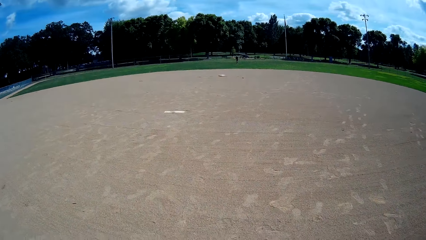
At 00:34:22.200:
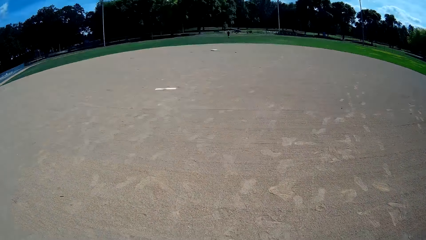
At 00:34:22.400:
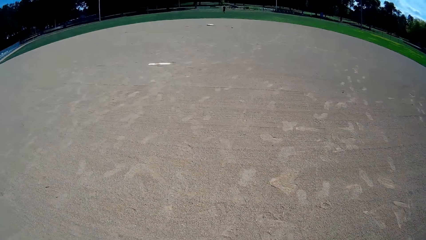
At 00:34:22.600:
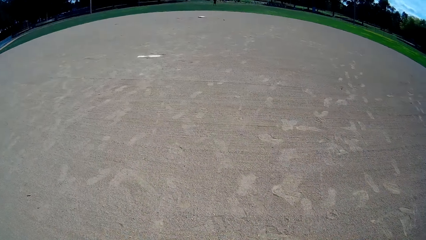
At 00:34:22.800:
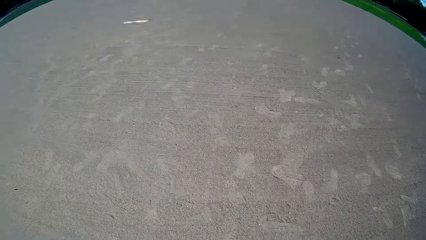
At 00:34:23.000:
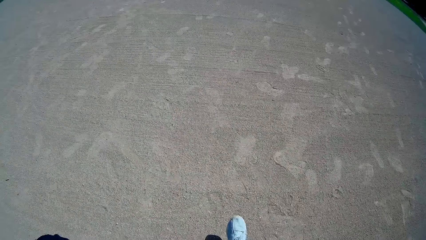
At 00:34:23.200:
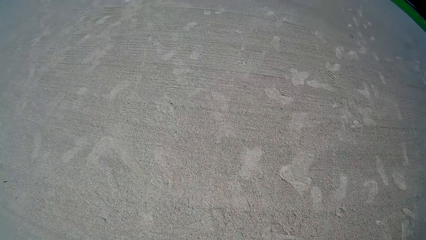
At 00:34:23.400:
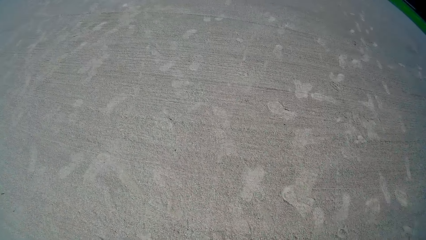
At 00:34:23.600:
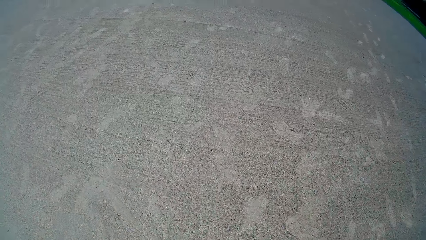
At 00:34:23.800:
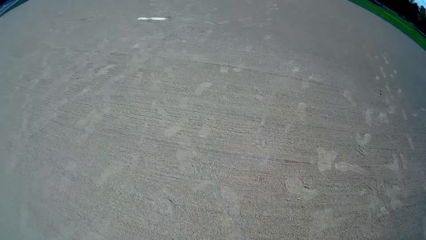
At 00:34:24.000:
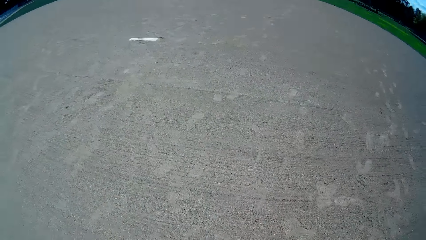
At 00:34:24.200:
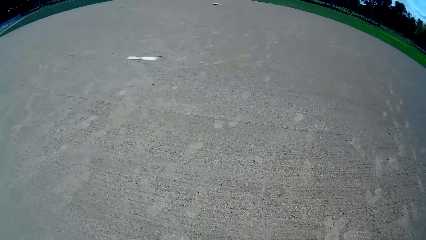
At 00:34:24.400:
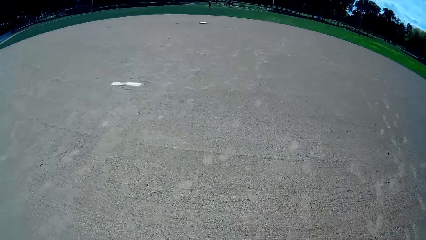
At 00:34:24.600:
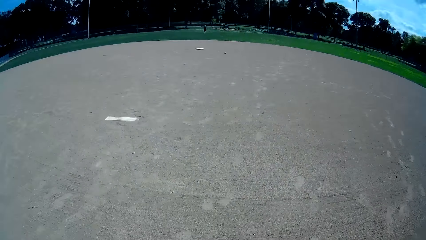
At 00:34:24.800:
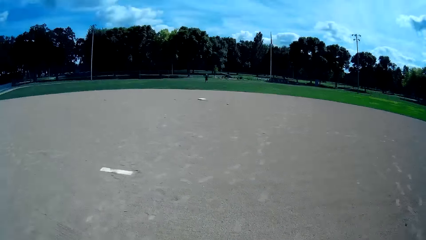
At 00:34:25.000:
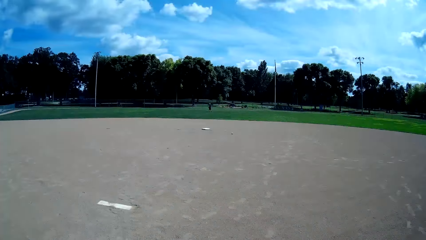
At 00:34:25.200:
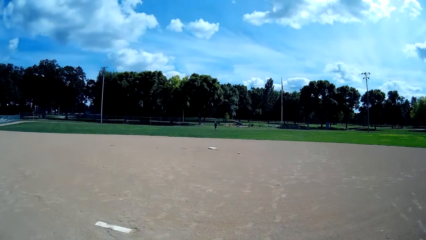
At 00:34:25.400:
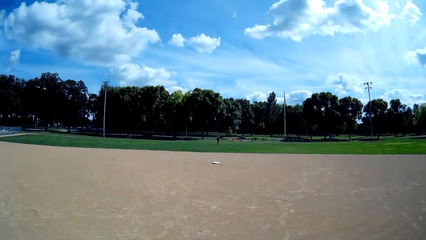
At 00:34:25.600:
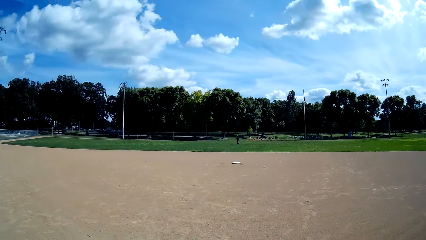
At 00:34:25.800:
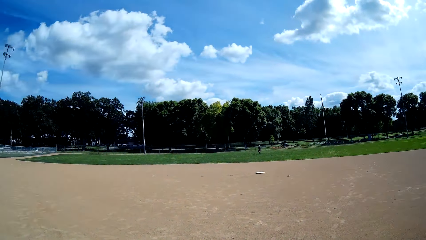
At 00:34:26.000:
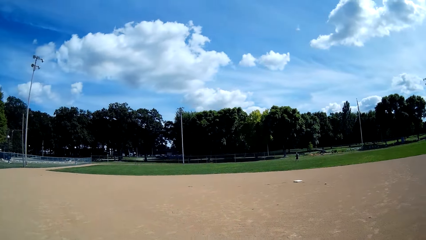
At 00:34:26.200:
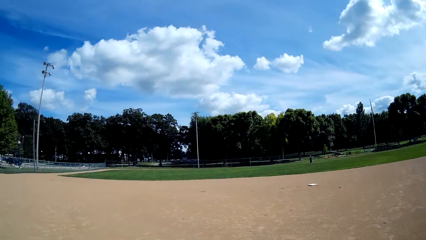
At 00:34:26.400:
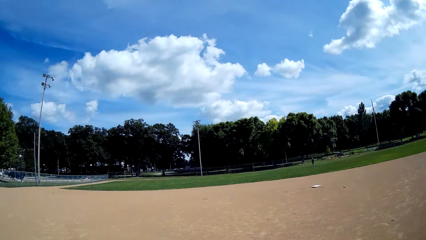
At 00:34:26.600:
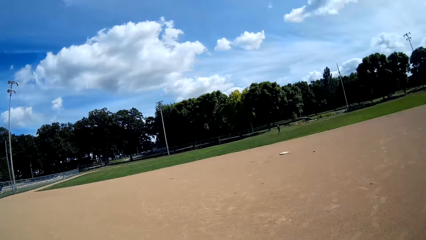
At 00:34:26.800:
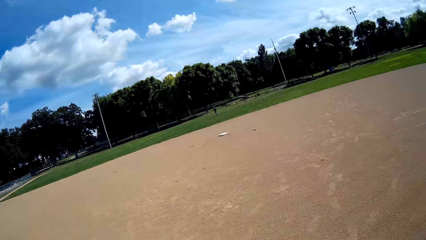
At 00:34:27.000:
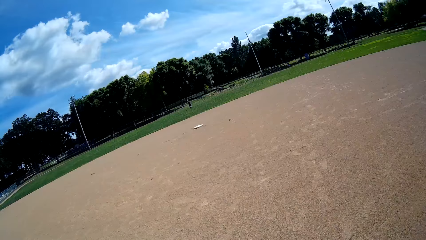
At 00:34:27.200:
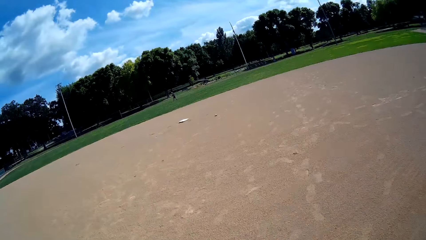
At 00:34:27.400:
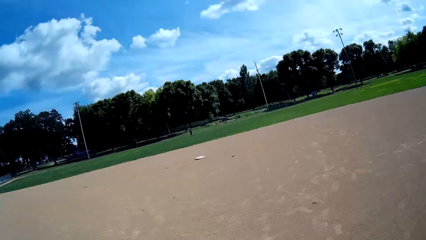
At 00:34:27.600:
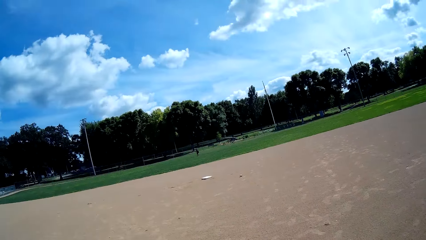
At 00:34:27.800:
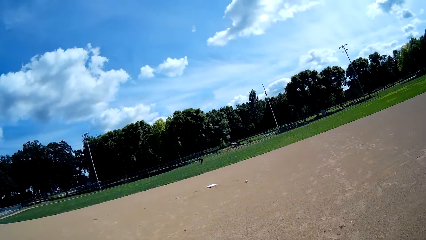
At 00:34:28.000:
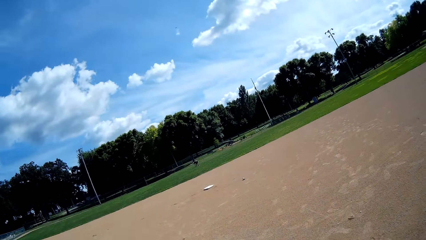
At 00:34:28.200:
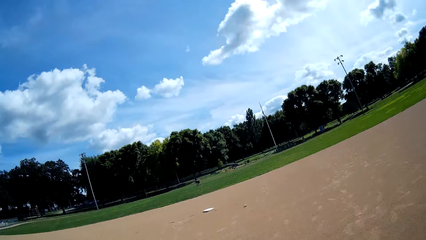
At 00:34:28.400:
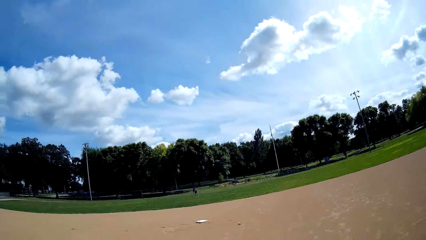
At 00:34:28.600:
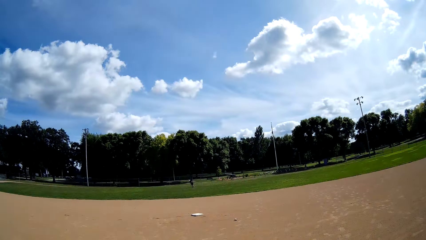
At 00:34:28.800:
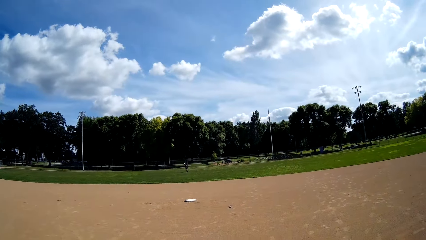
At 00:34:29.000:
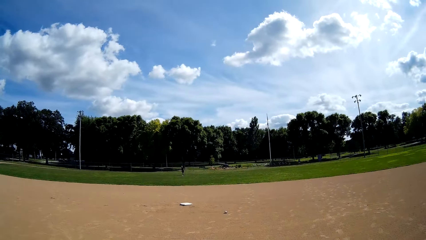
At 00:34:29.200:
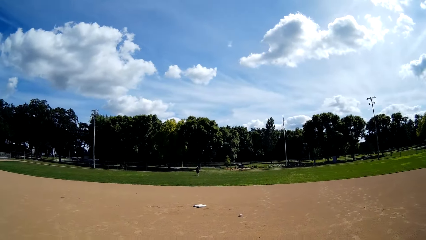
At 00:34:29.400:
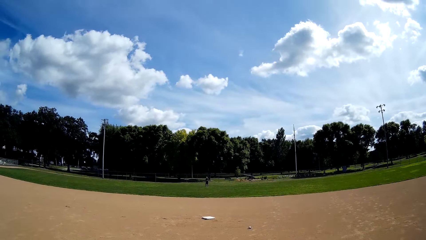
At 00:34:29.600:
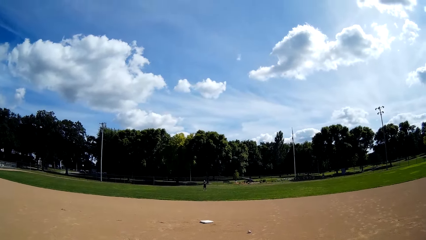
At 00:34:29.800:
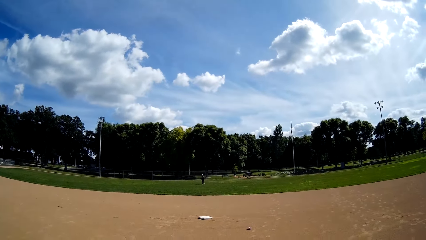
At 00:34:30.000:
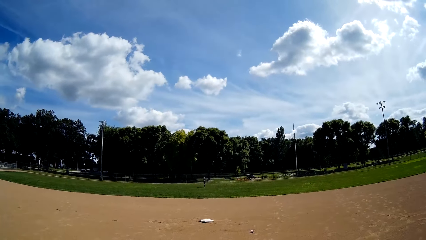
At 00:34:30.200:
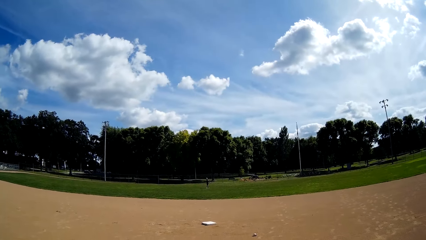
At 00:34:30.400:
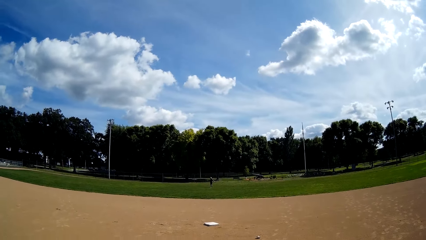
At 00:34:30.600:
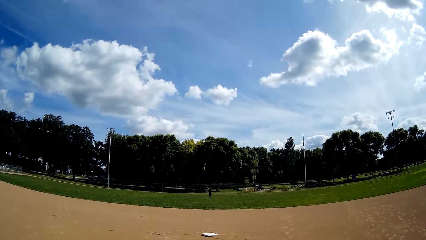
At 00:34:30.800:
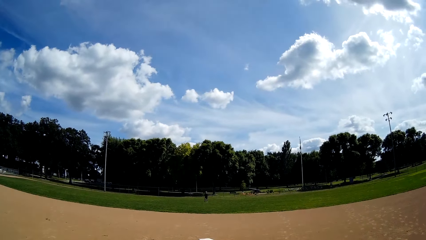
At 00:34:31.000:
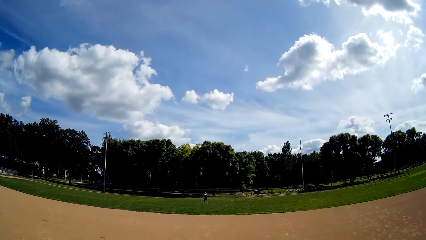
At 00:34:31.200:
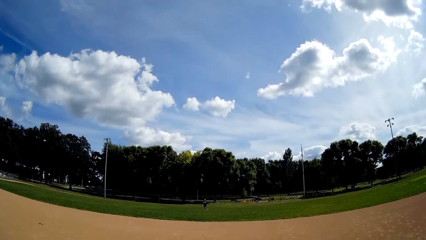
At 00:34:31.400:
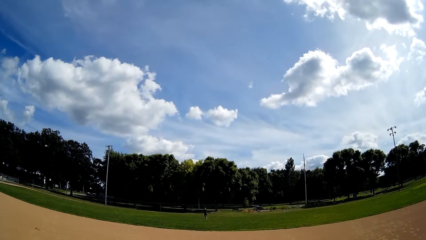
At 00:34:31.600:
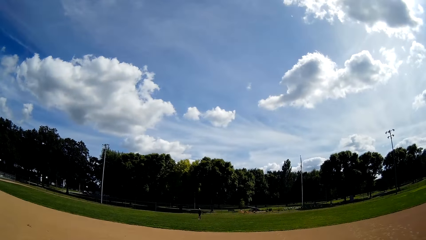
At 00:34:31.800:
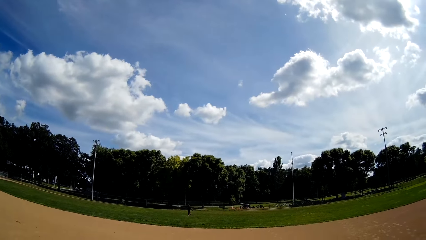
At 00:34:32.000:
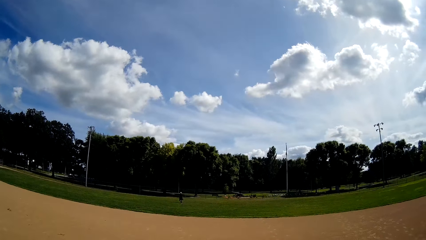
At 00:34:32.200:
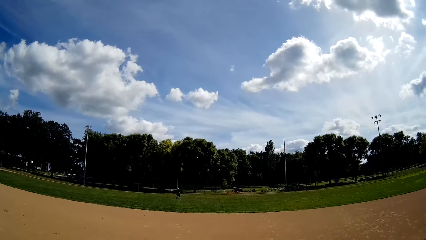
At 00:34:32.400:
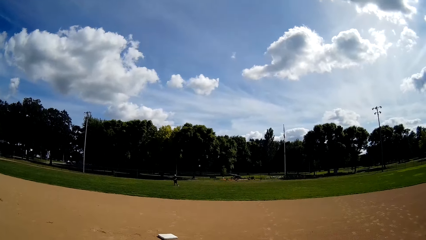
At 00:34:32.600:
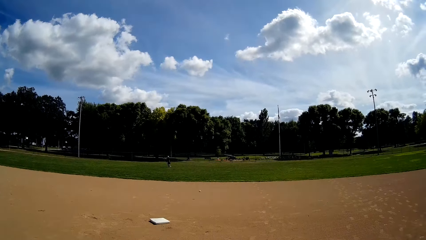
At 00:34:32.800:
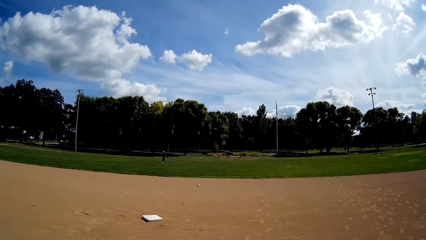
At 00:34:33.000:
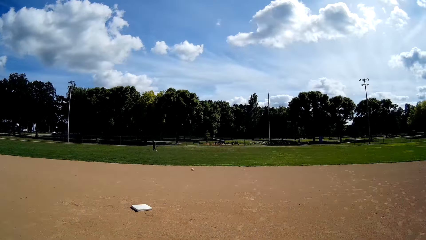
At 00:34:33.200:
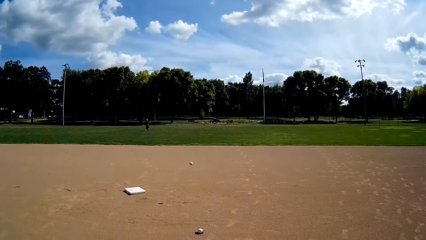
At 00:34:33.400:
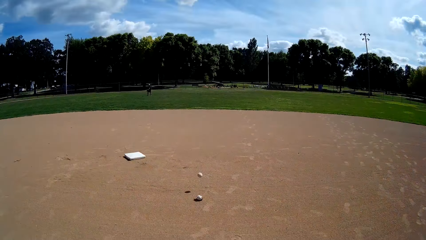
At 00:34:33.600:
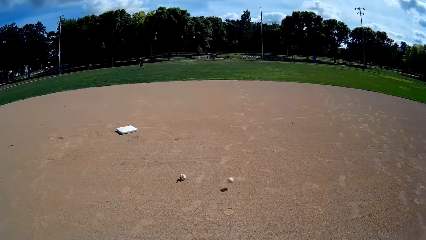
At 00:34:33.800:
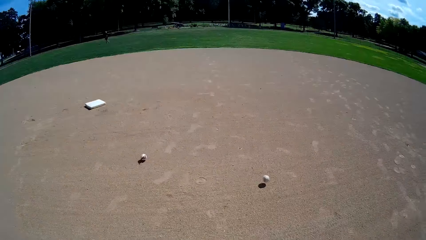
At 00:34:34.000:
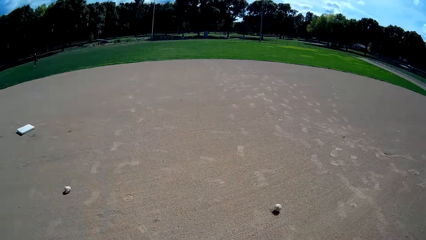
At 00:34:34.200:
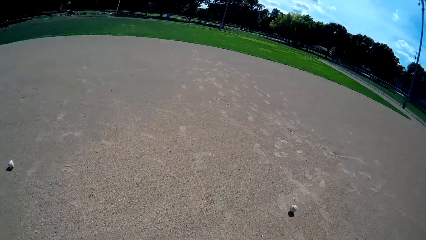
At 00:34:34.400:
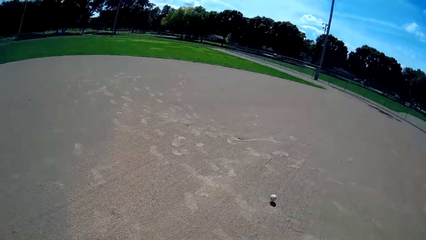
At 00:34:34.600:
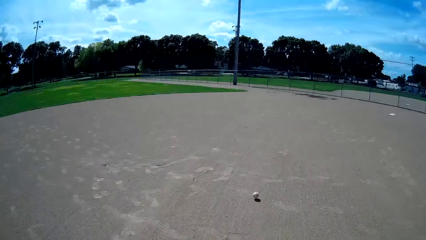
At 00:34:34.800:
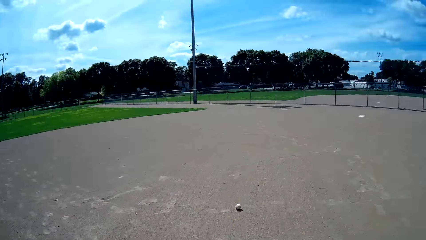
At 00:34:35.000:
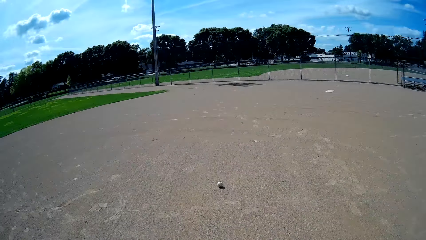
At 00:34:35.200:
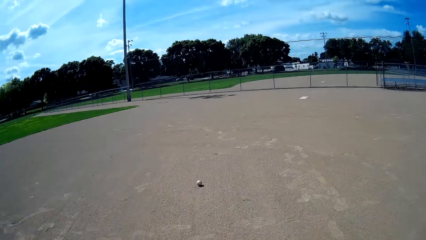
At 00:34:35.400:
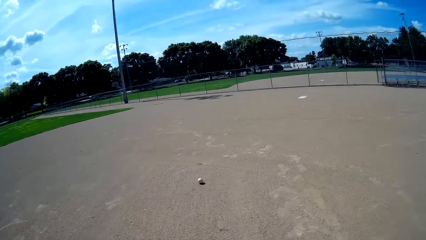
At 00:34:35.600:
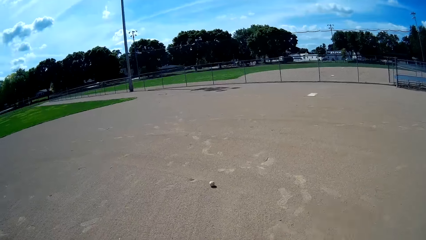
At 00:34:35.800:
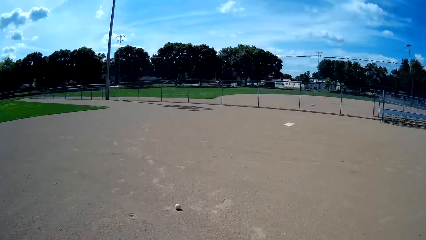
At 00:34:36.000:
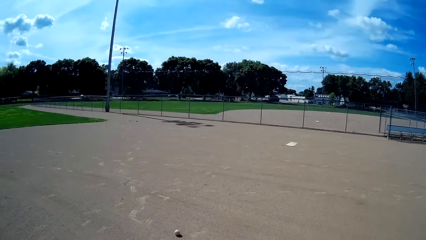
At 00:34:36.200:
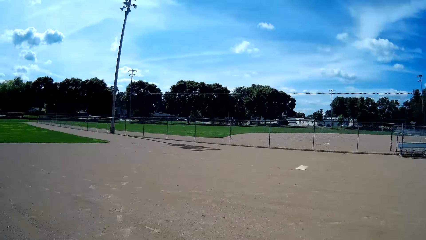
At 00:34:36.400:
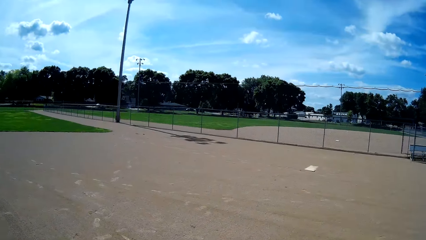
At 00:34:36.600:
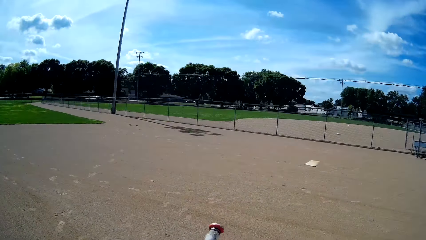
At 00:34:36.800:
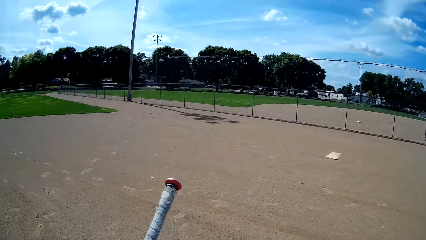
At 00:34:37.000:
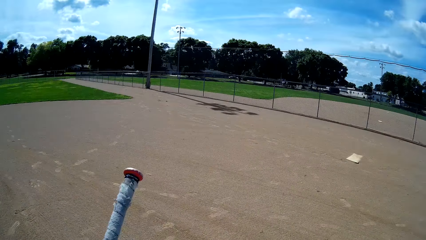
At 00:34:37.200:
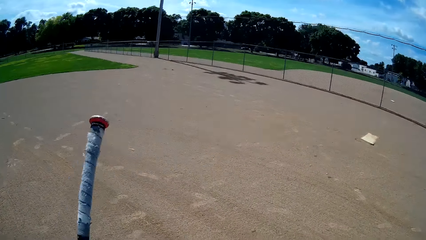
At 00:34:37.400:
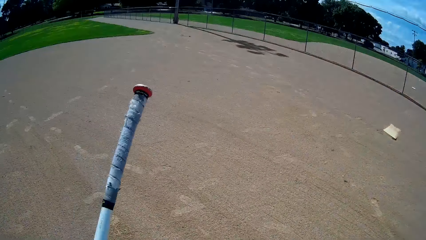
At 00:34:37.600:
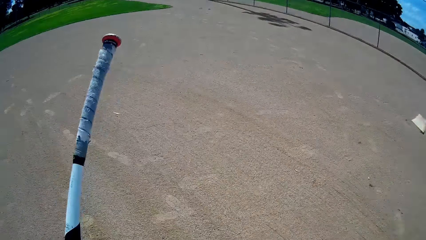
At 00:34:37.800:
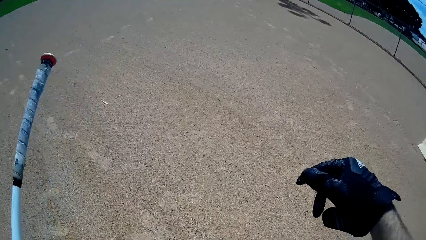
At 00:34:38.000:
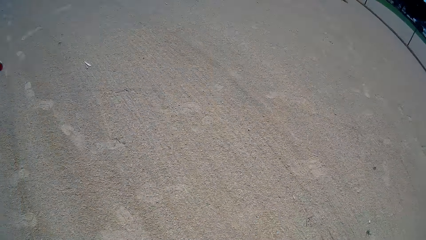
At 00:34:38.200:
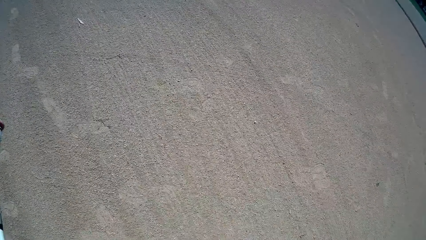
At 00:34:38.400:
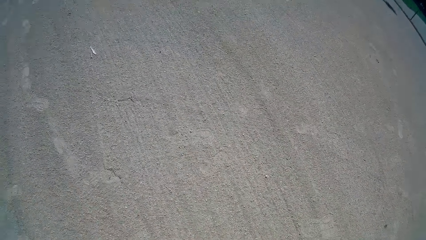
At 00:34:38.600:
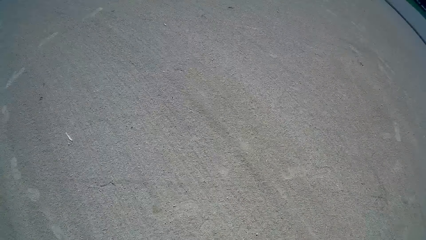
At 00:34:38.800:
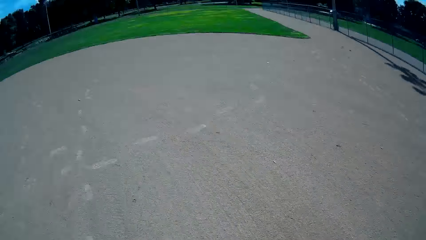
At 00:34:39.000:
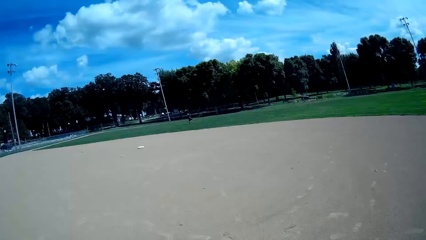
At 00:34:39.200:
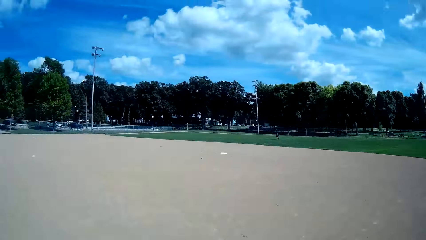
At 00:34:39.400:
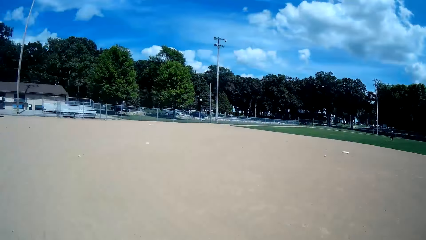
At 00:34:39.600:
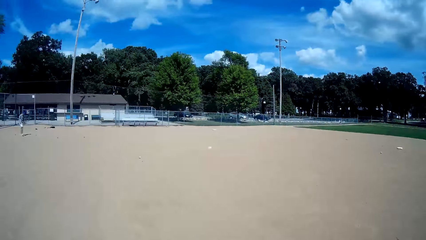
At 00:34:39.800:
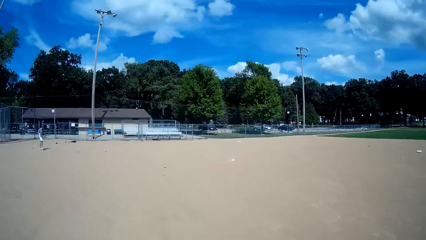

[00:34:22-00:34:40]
The camera wearer looks on the ground. They kick the ball on the ground. A man walks around the pitch. The camera wearer interacts with the man. The man bends on the pitch. The man throws a ball towards the camera wearer. The camera wearer walks around the pitch. They run after the ball on the ground. They kick the ball on the ground.
